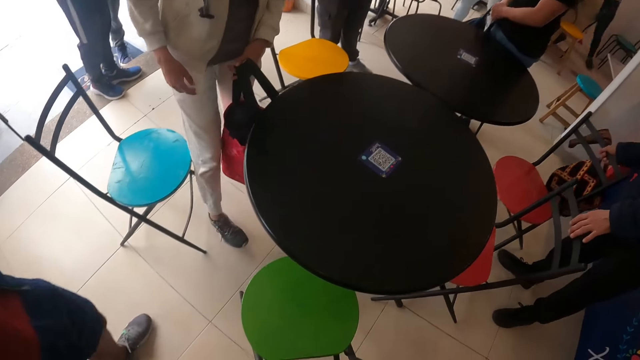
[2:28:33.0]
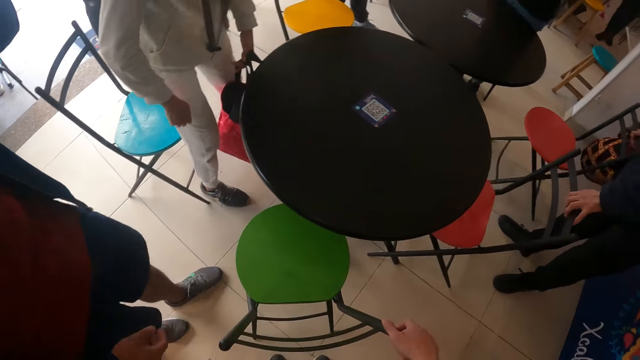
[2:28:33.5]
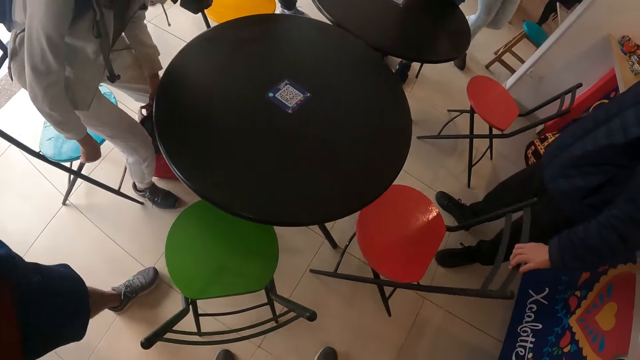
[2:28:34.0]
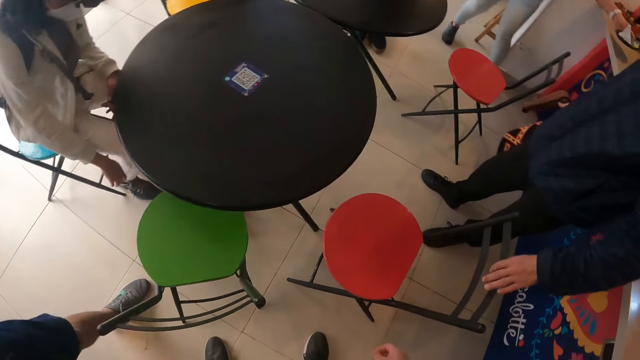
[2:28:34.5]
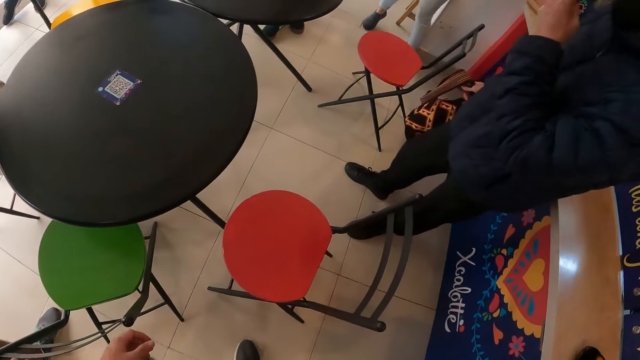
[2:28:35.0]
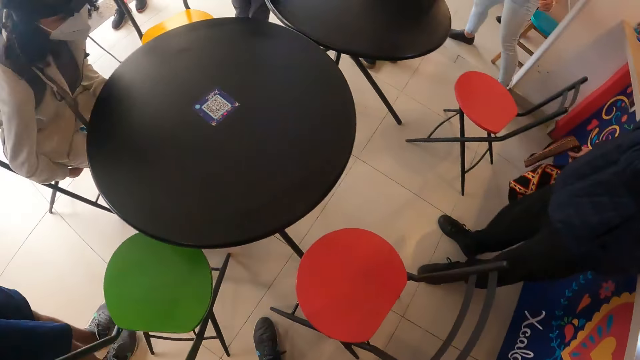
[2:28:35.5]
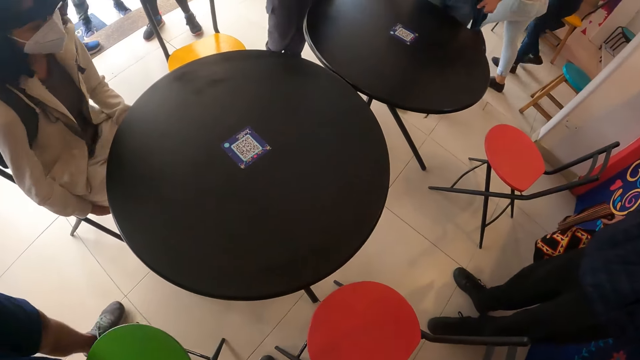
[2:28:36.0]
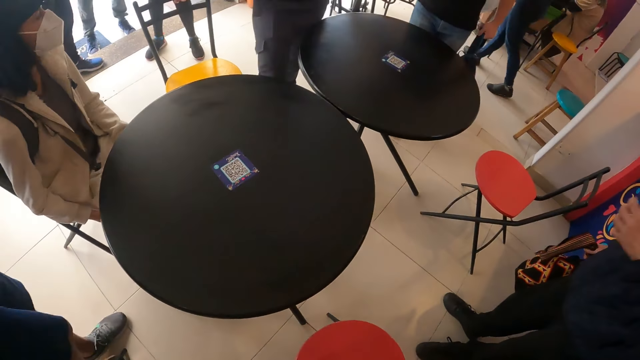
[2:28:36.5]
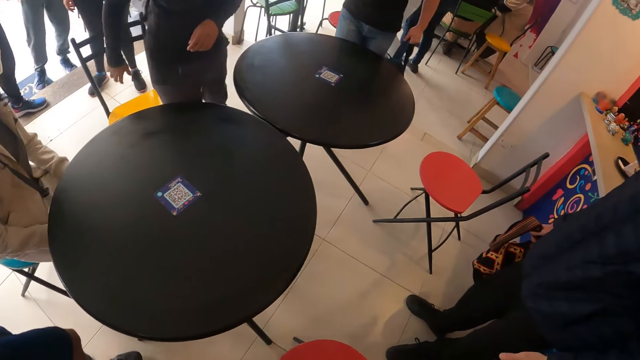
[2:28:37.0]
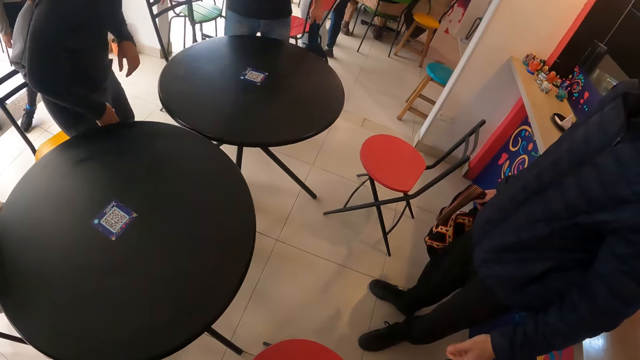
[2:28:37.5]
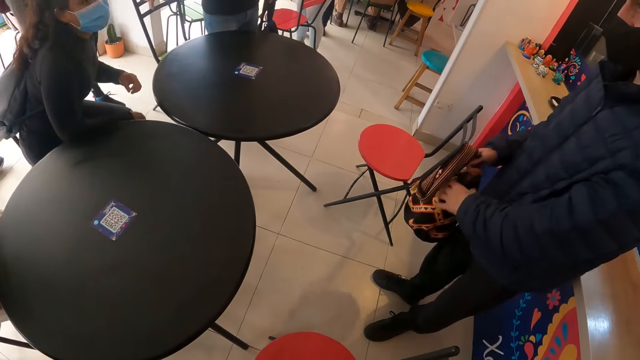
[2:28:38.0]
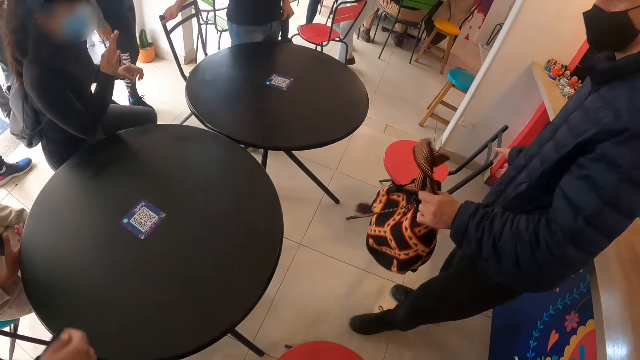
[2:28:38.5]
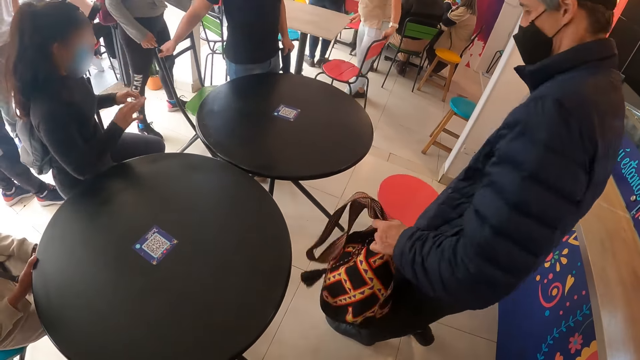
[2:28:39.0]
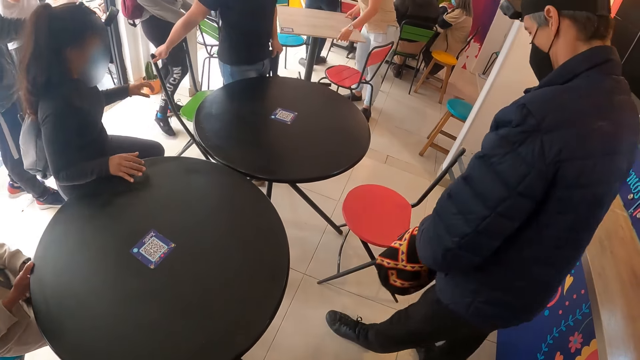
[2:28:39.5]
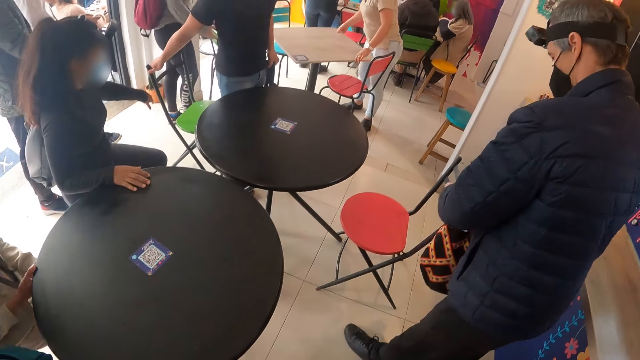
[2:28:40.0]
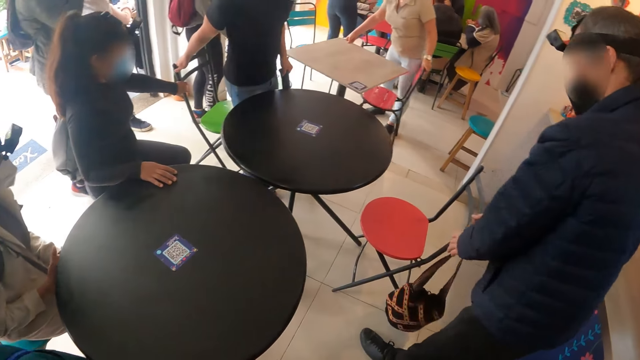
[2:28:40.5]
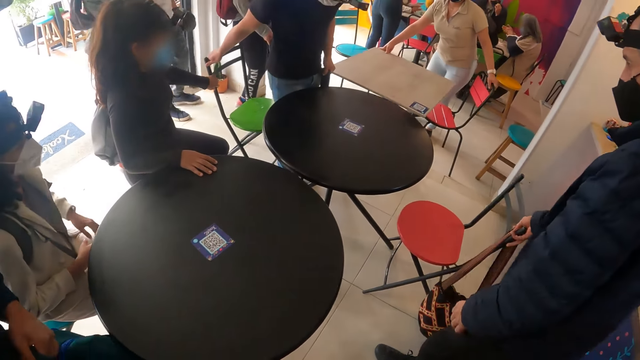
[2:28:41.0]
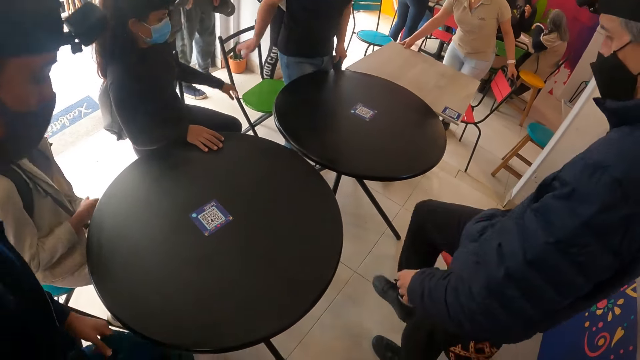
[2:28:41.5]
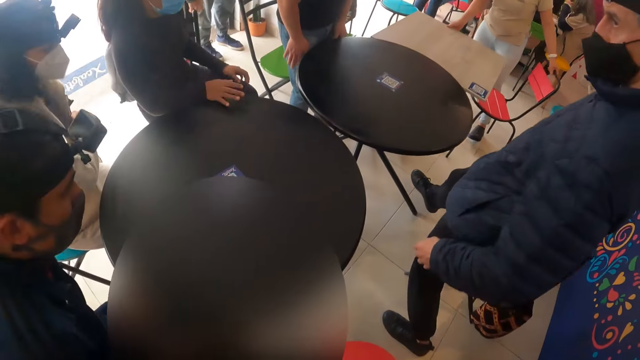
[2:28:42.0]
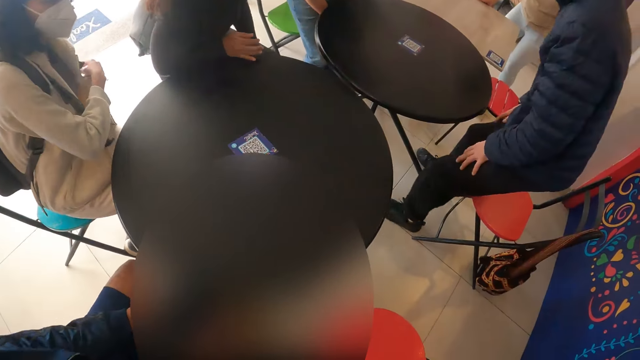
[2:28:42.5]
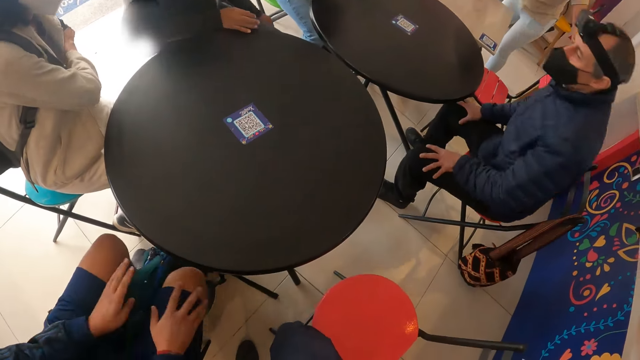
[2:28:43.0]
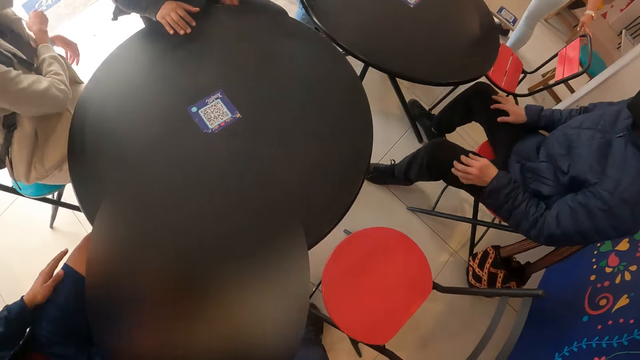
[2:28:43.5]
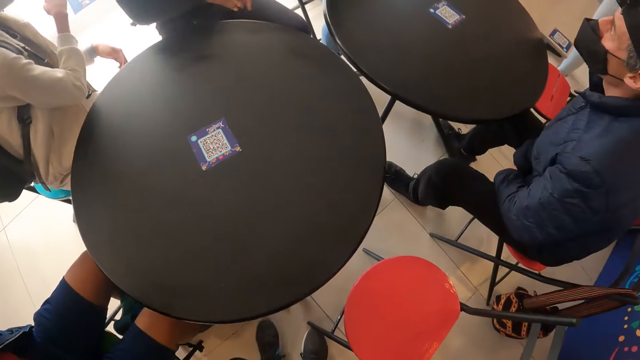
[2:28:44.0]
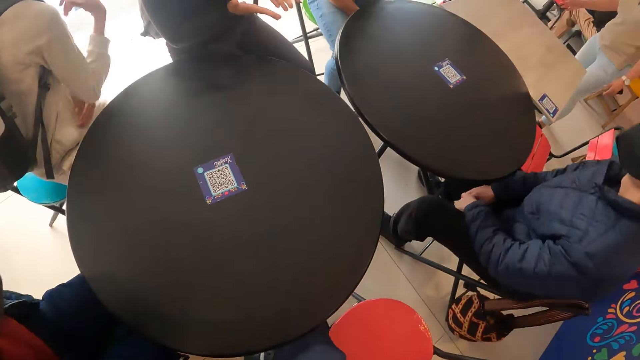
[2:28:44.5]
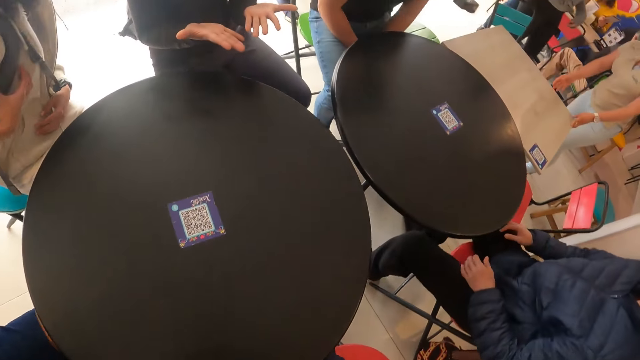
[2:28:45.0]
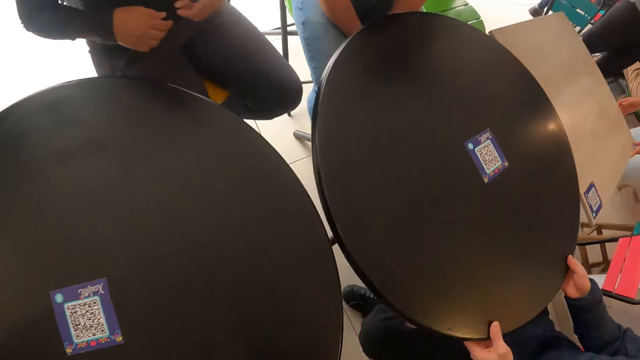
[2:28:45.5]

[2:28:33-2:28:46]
The woman sits down. Another woman sits down. The man sits down. Another man sits down.

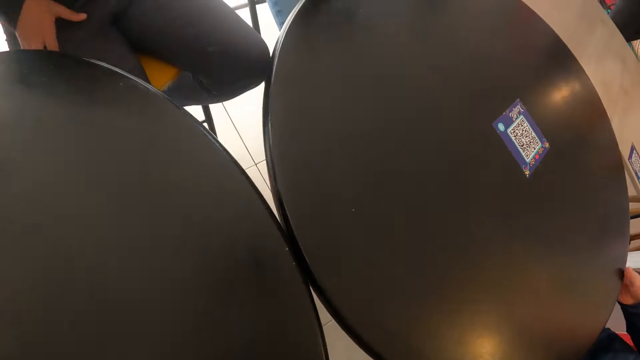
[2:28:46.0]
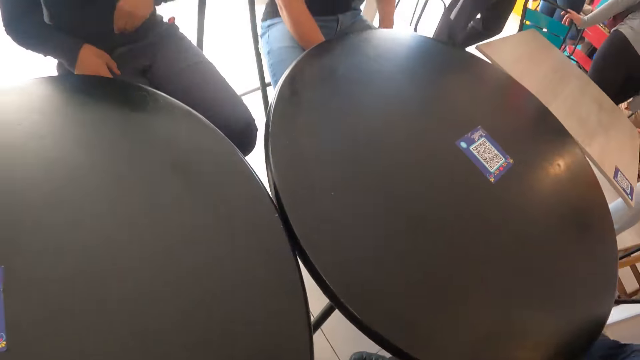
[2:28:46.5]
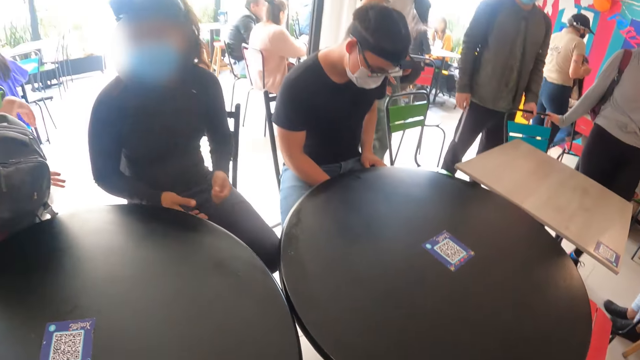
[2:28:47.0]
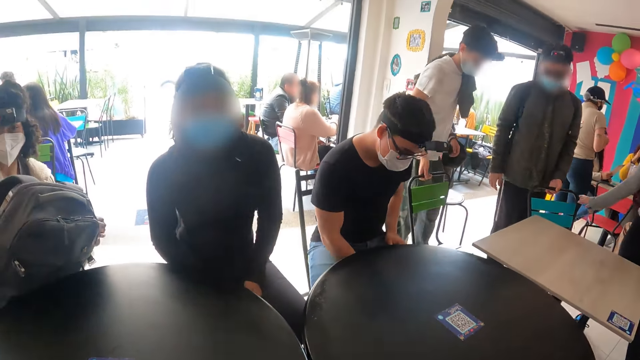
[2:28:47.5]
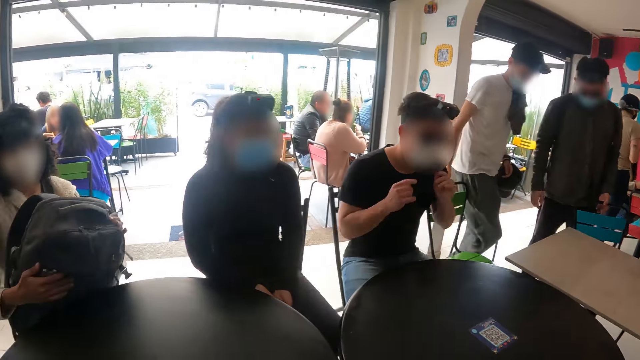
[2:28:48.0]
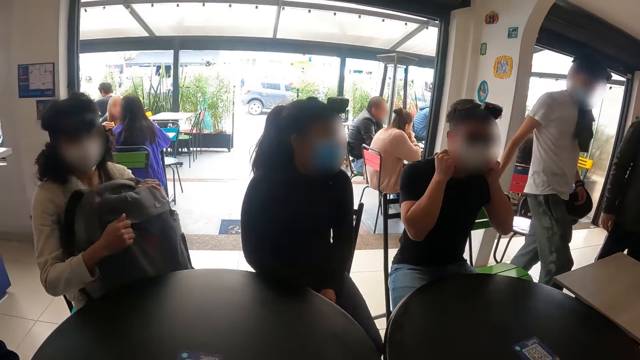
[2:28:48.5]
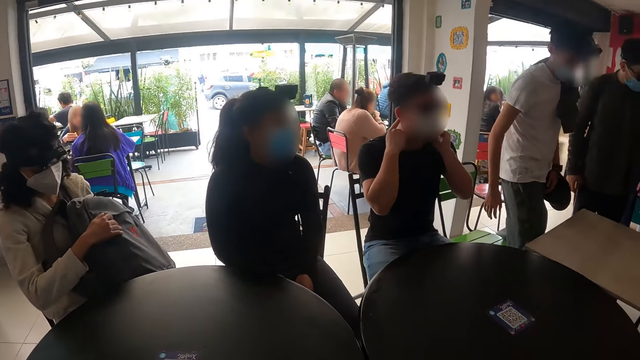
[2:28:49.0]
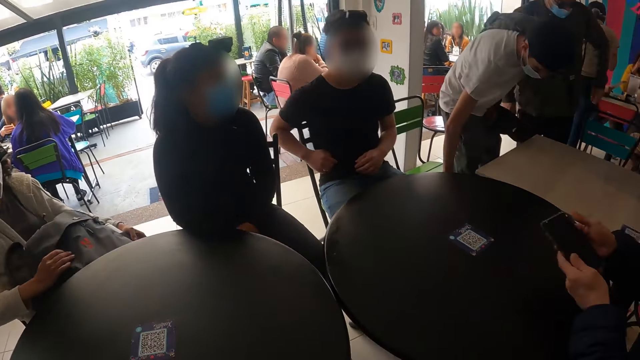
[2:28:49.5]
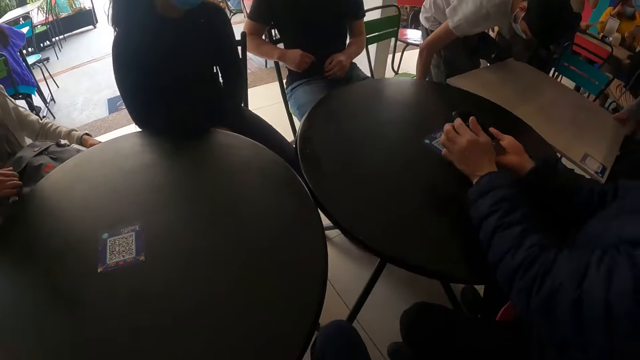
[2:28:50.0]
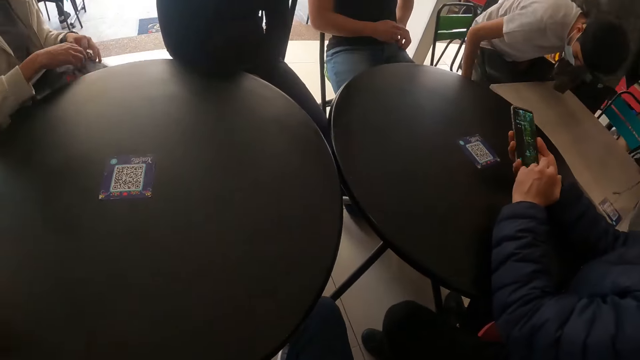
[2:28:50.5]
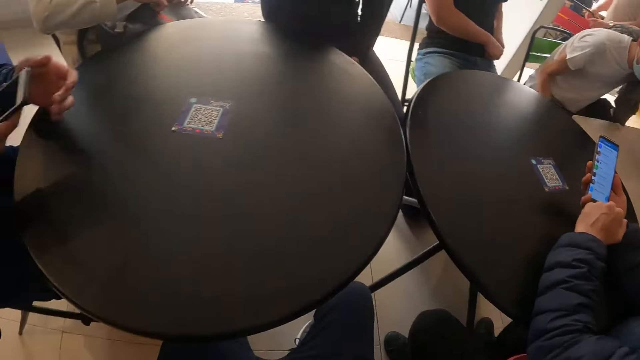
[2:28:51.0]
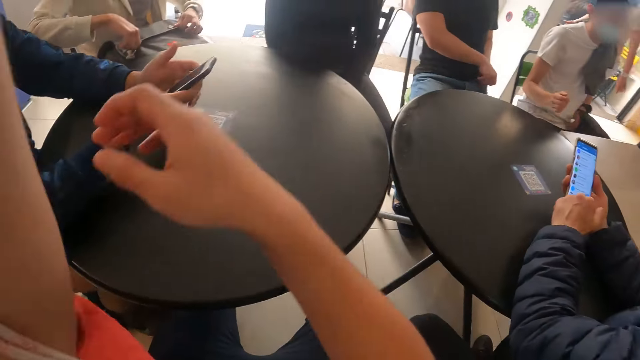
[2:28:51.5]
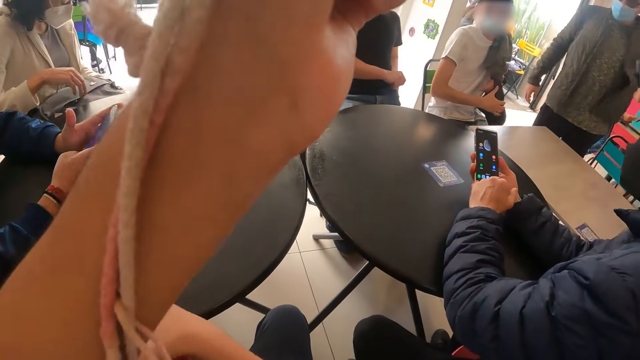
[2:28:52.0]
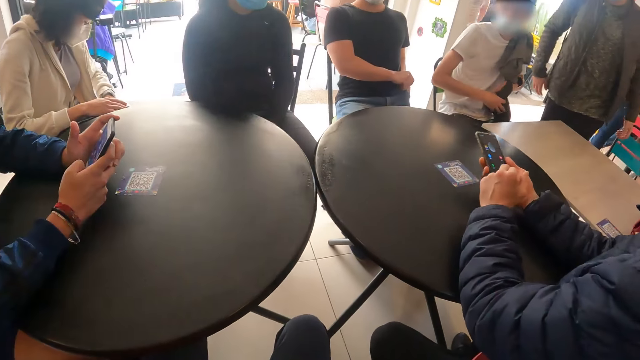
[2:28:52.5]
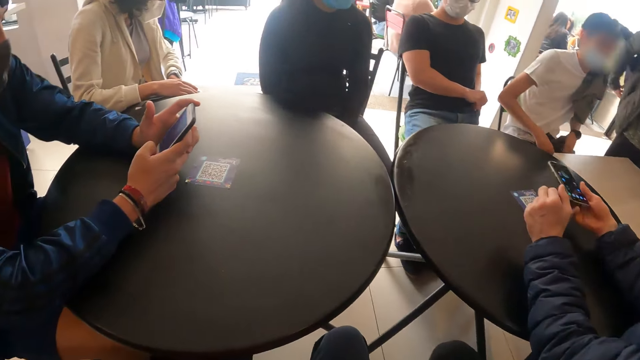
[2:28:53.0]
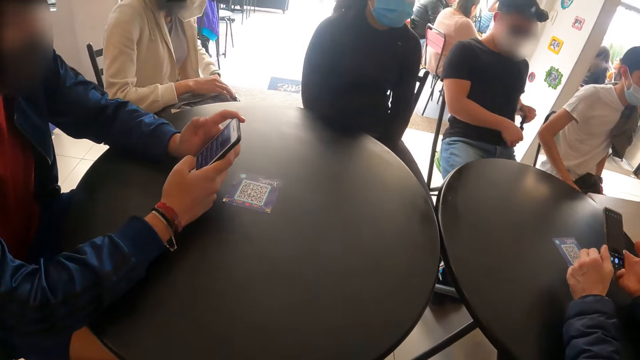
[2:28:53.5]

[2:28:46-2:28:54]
The camera wearer sits on the chair. A man adjusts a chair with his right hand. Another man adjusts a chair with his right hand. A woman holds a bag with both hands. A third man holds a phone with both hands. The second man adjusts the chair with both hands. The third man operates the phone with his left hand. The woman opens a zip in the bag with her right hand. The second man sits down on the chair. A person scrolls the phone. Another person scrolls the phone. Another man holds a phone with his right hand and operates the phone with both hands.
